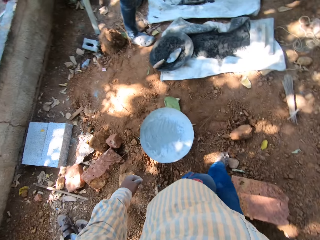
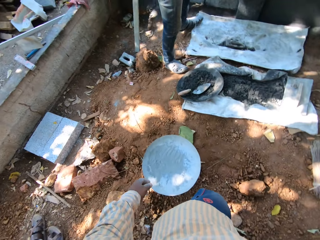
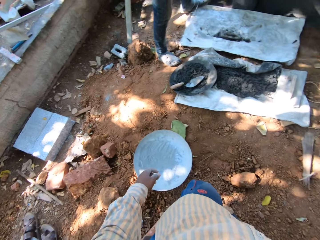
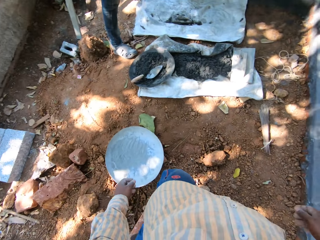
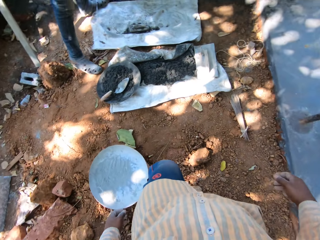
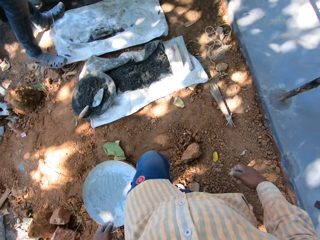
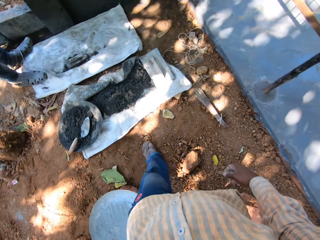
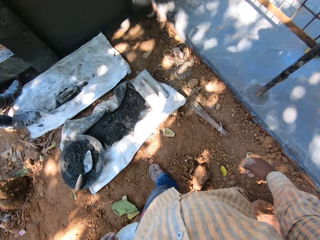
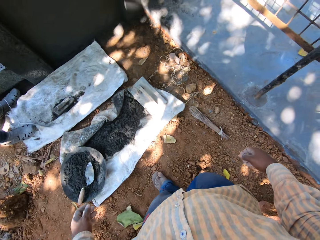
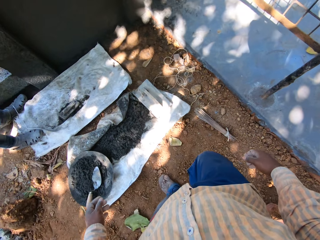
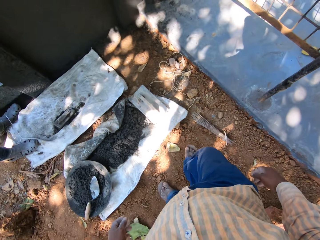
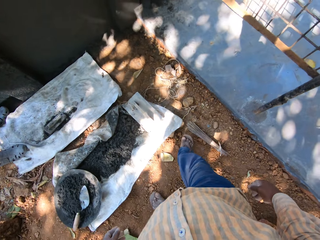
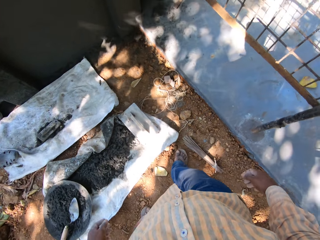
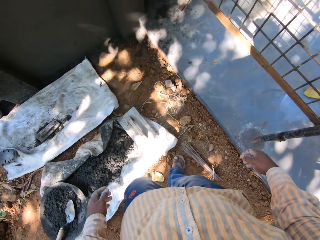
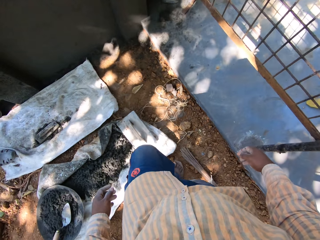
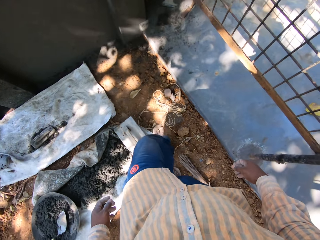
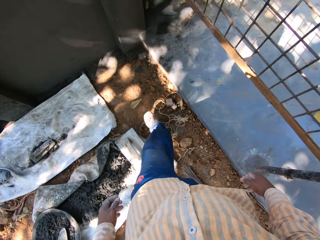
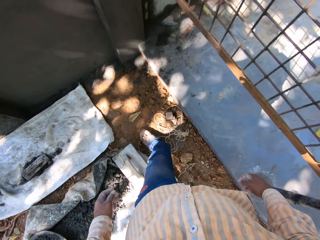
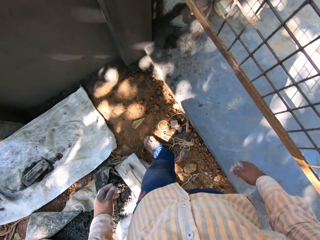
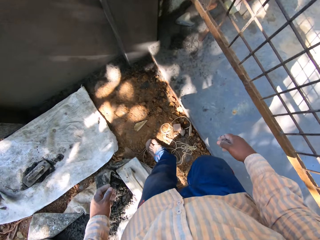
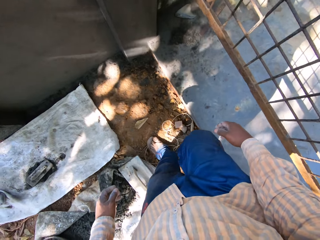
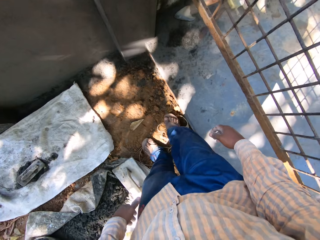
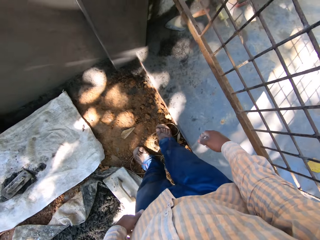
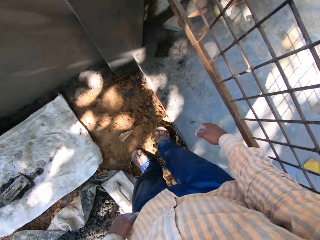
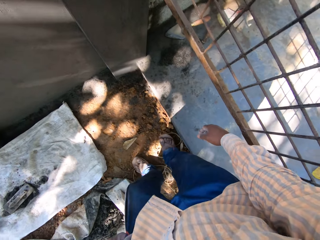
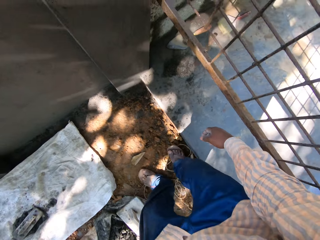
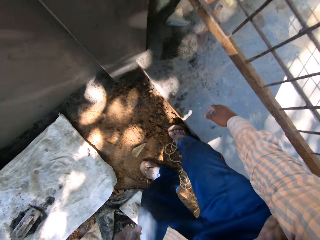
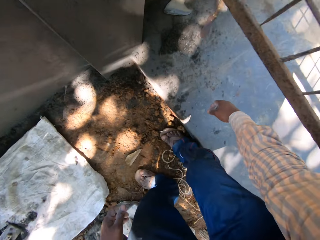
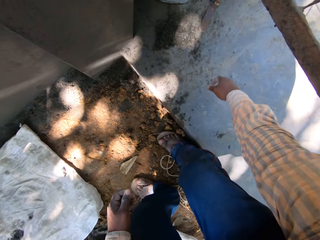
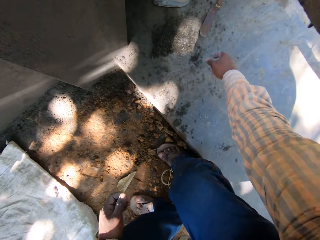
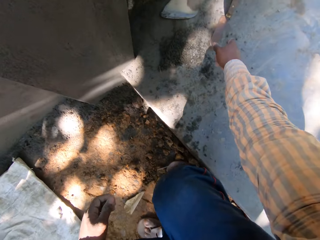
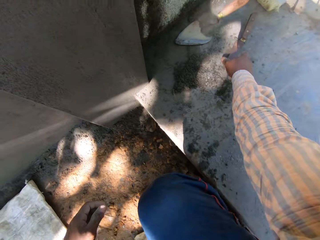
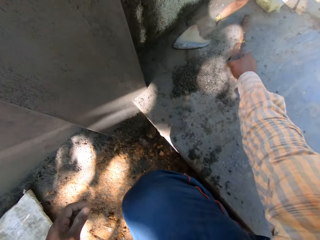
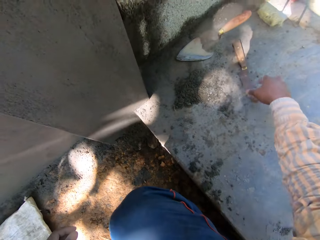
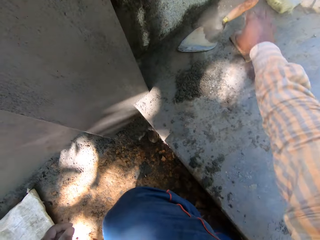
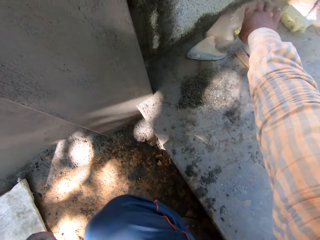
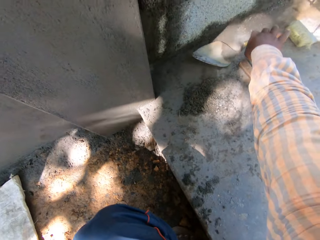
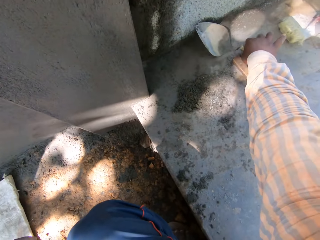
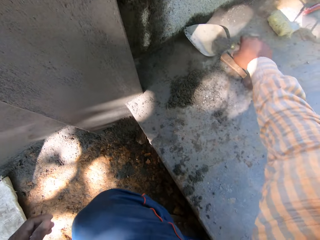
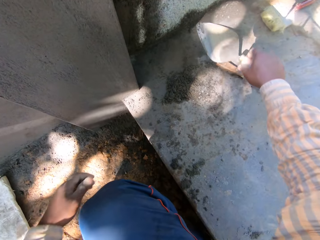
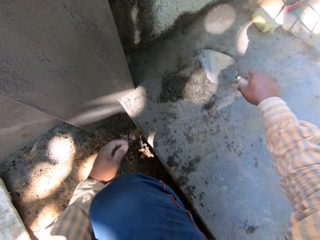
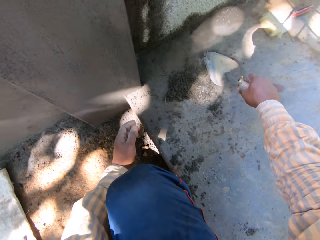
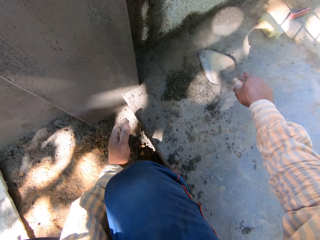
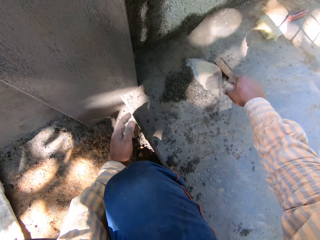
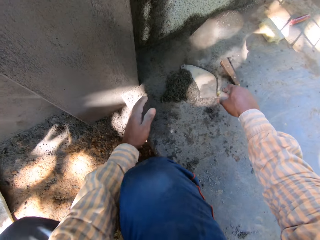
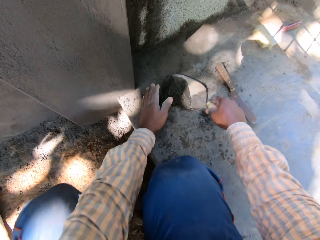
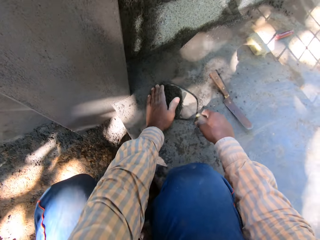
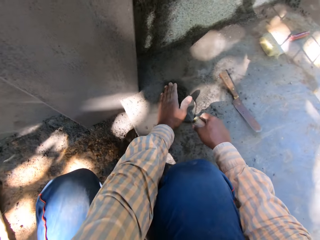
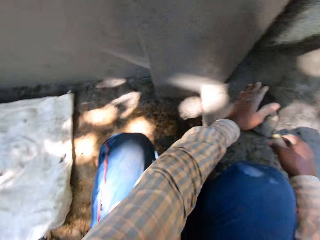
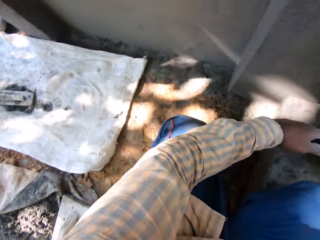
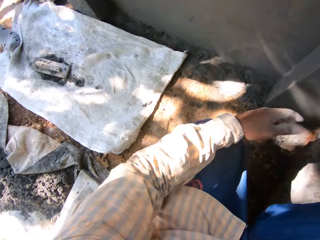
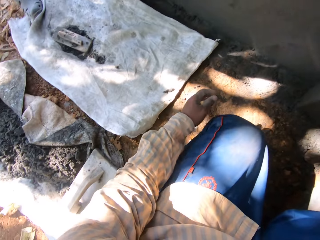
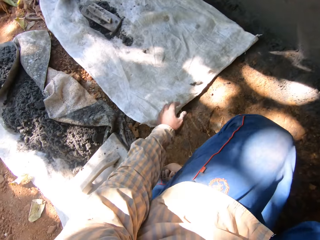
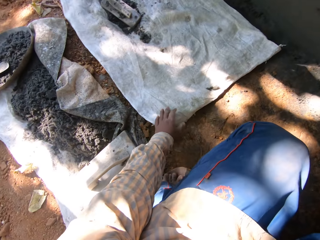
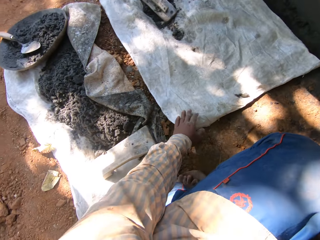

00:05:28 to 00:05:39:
The camera wearer adjusts a knife scraper on a concrete floor with his right hand. He picks up a trowel from the concrete floor with his right hand. He scrapes concrete mix from the concrete floor with the trowel in his right hand. He scoops the concrete mix into the trowel with his left hand.

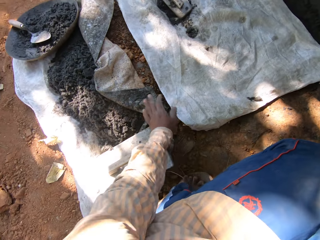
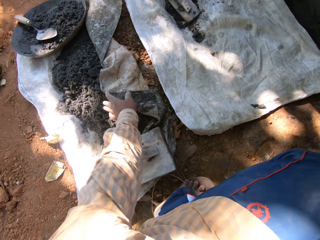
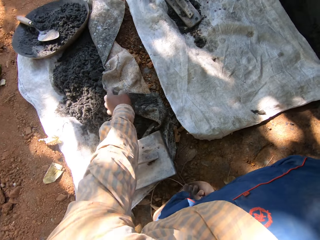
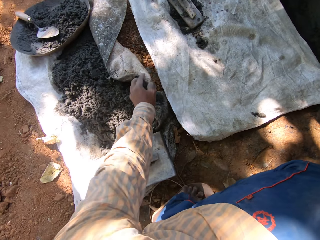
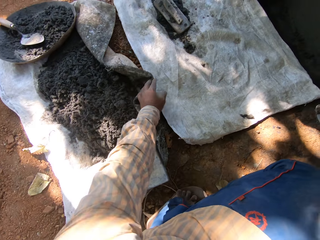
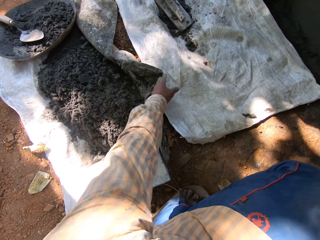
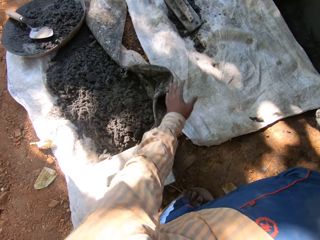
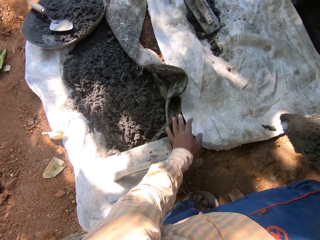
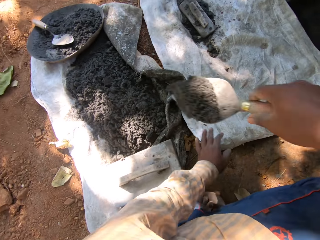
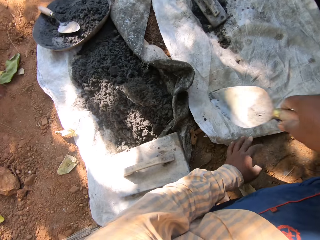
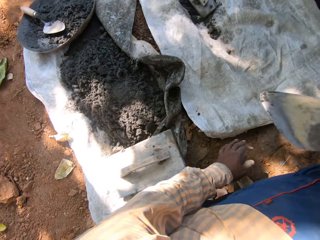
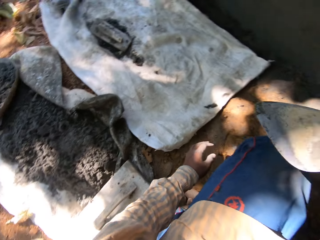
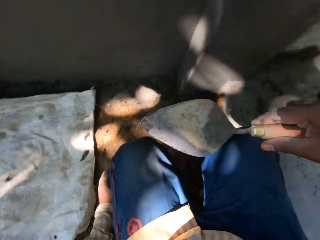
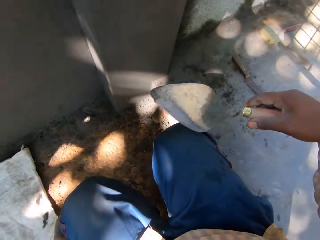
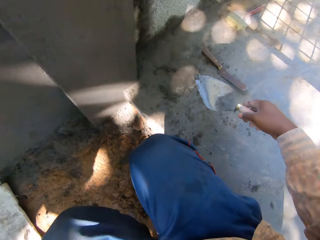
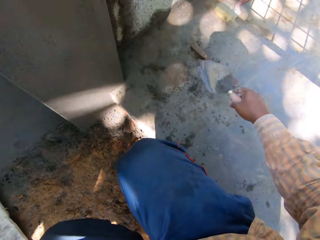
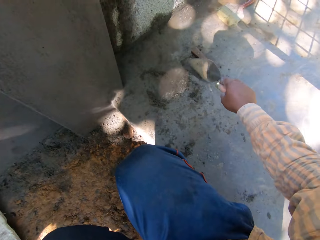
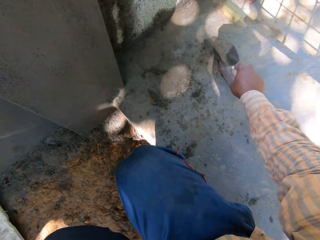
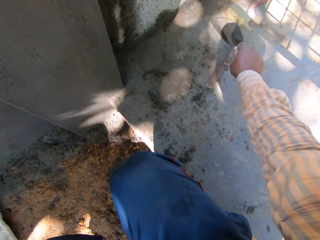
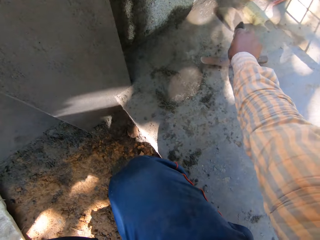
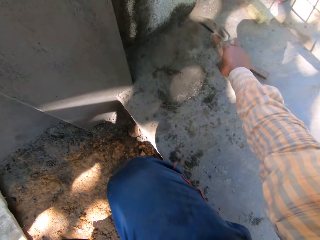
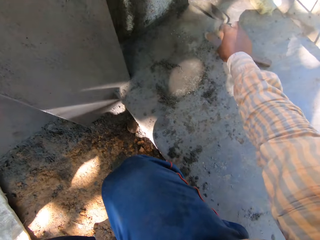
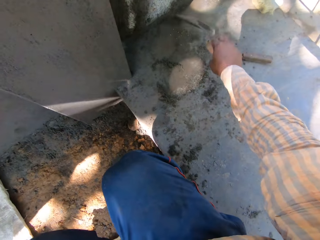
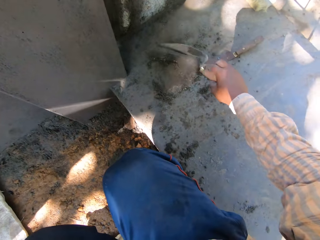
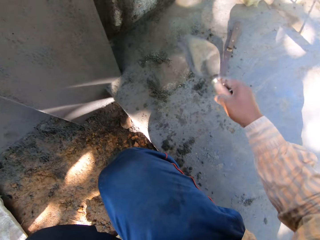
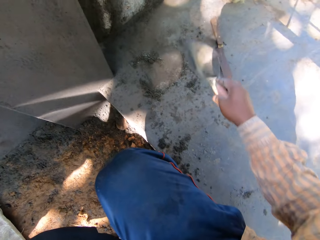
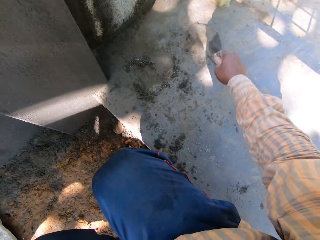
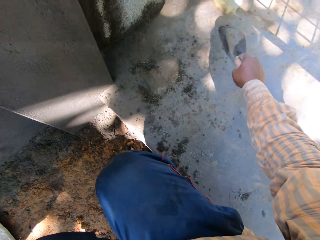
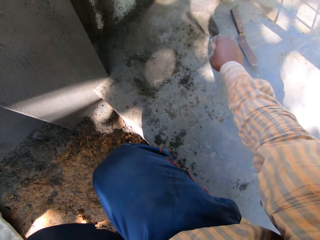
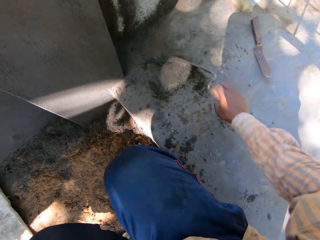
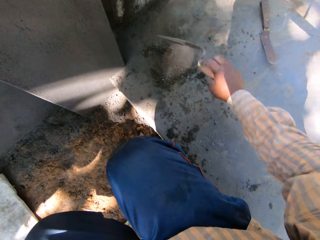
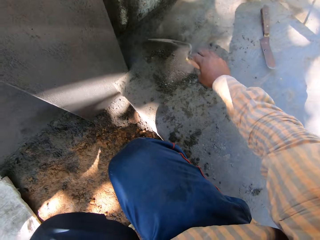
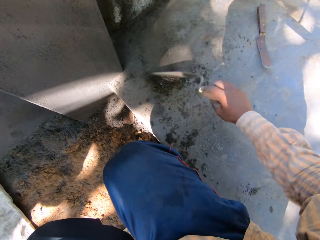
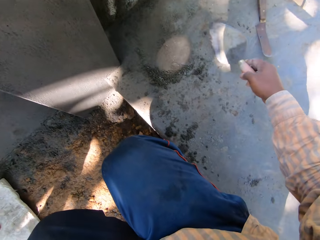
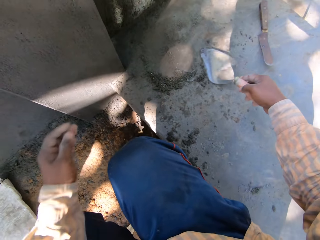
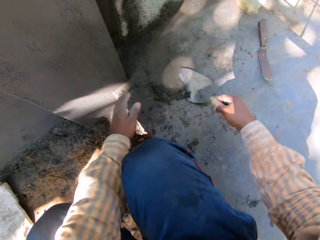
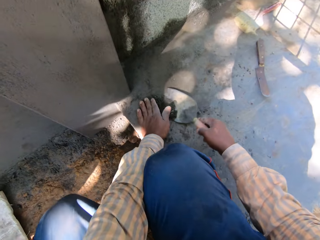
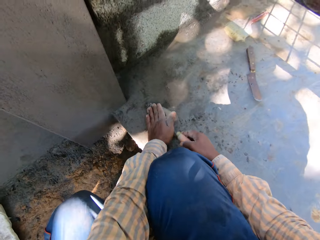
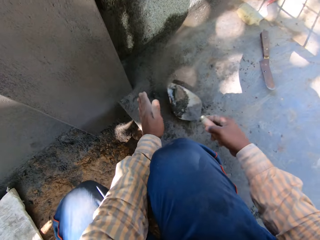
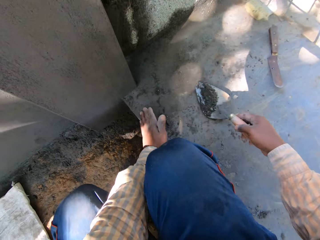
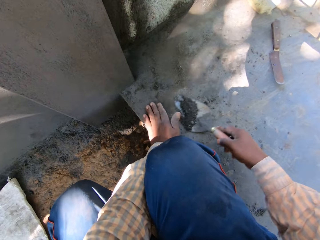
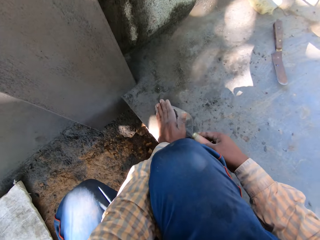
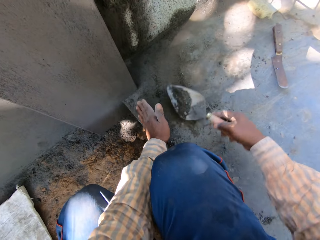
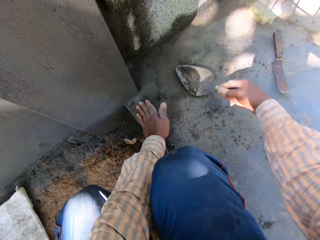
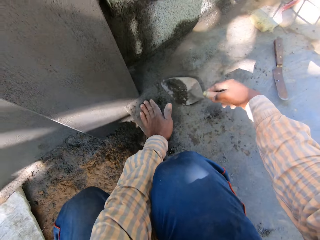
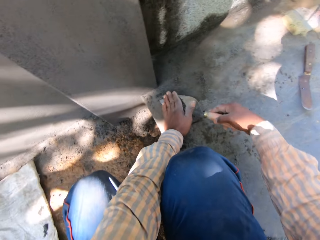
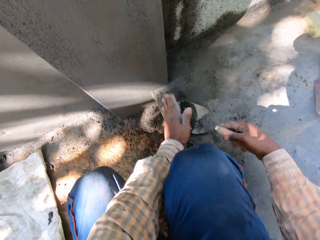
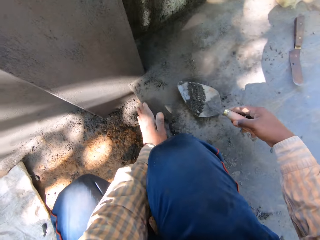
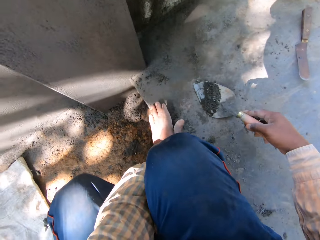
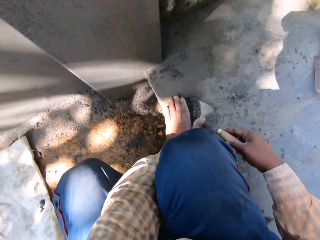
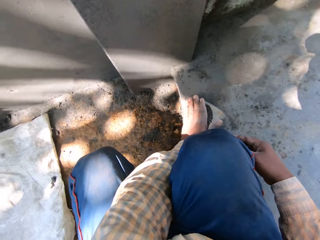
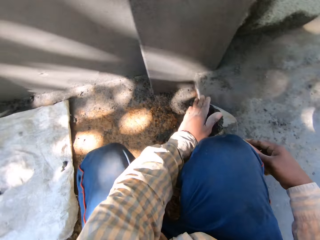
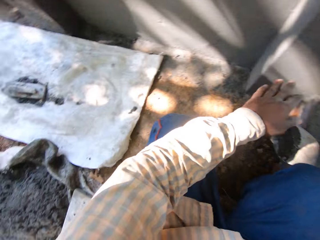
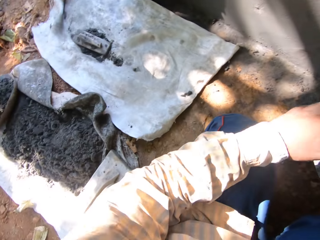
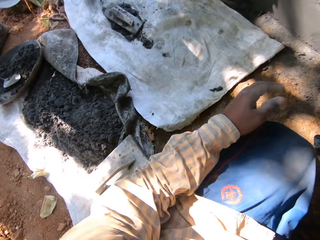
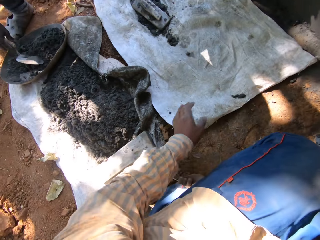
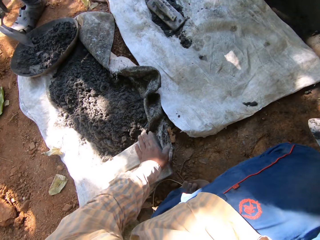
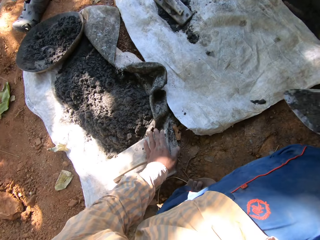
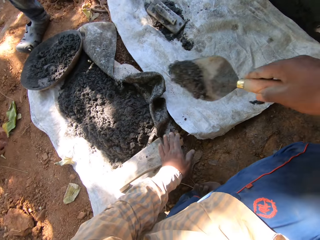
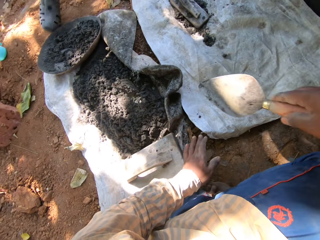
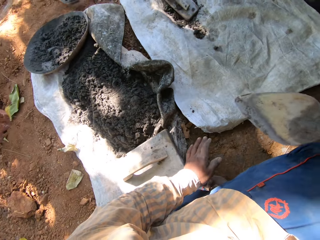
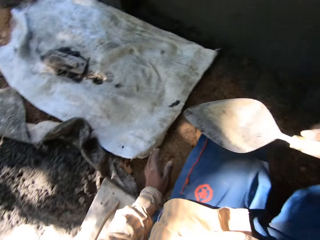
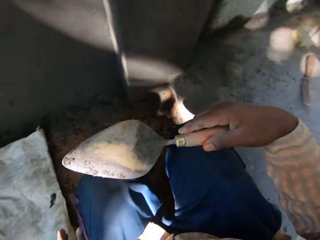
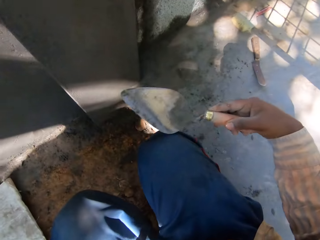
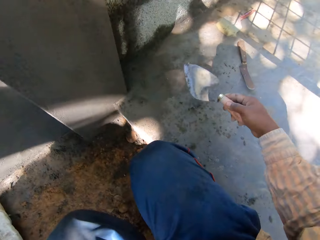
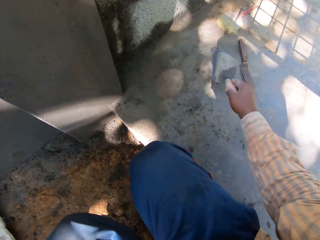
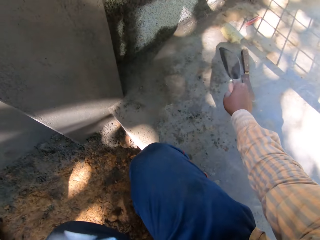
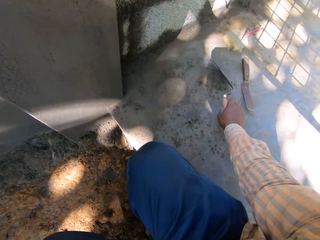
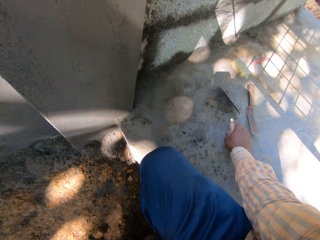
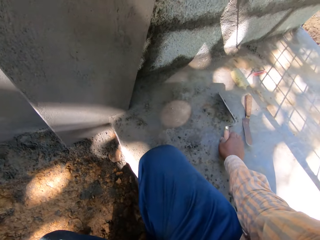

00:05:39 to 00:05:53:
The camera wearer adjusts the sack with his left hand. He unfolds the sack. He pours the concrete mix on the sack with the trowel in his right hand. He scrapes the concrete mix from the concrete floor with the trowel in his right hand. He scoops the concrete mix into the trowel with his left hand. He pours the concrete mix on the sack with the trowel in his right hand.
